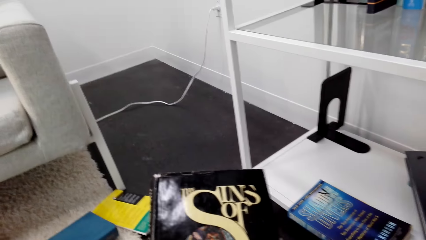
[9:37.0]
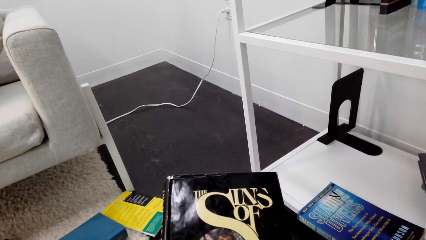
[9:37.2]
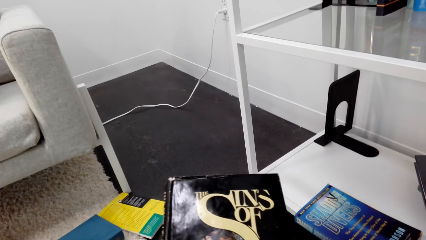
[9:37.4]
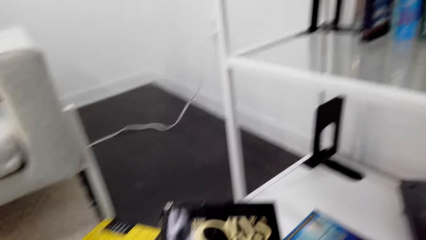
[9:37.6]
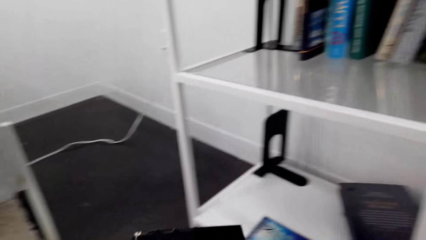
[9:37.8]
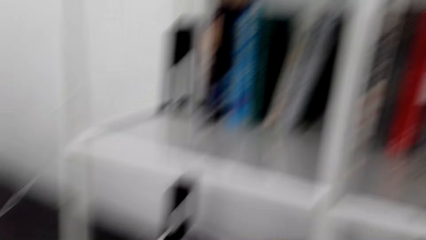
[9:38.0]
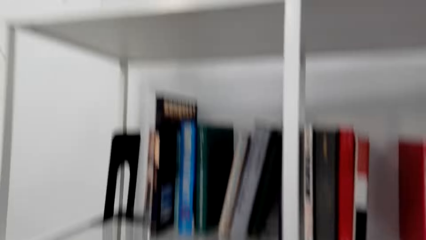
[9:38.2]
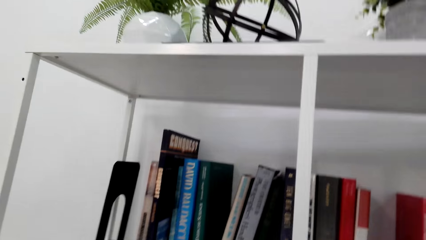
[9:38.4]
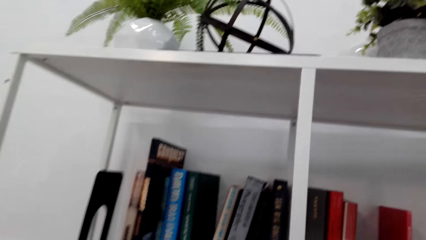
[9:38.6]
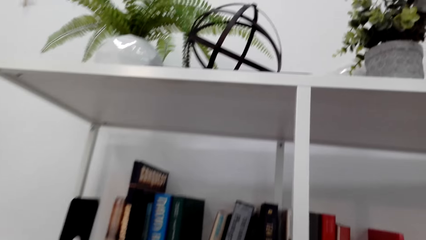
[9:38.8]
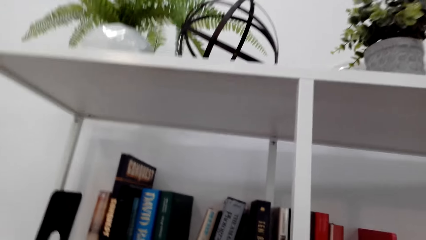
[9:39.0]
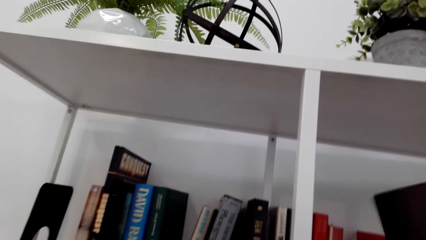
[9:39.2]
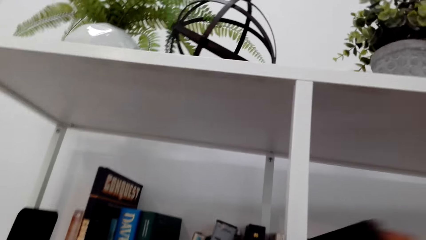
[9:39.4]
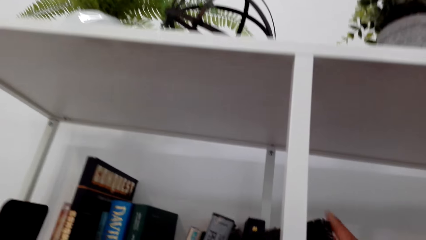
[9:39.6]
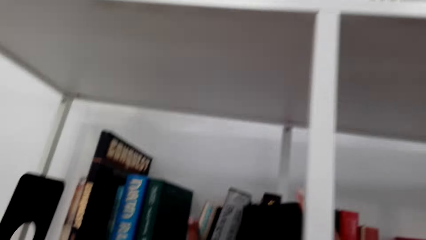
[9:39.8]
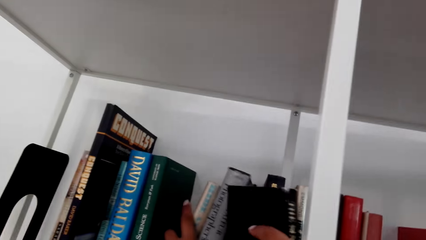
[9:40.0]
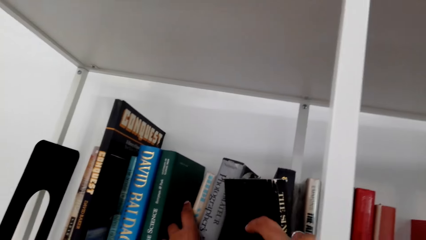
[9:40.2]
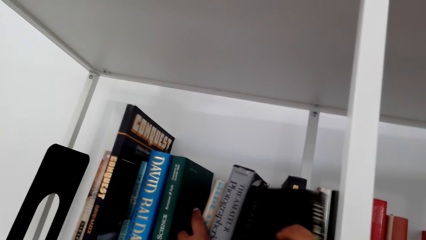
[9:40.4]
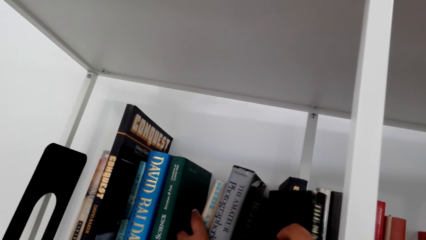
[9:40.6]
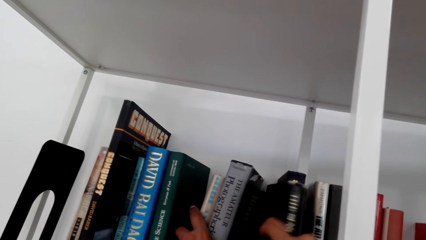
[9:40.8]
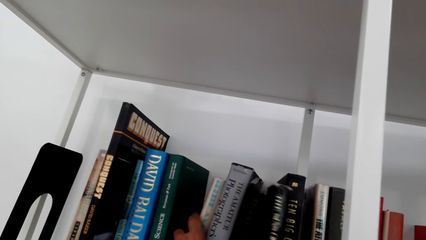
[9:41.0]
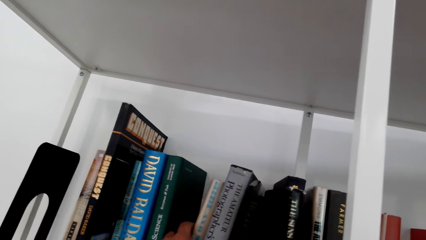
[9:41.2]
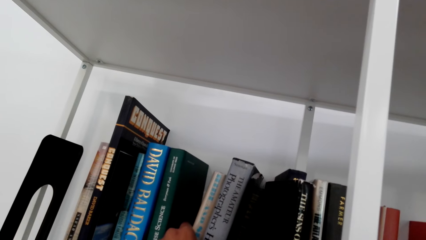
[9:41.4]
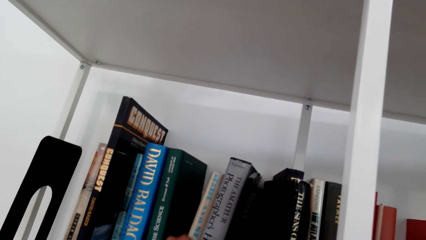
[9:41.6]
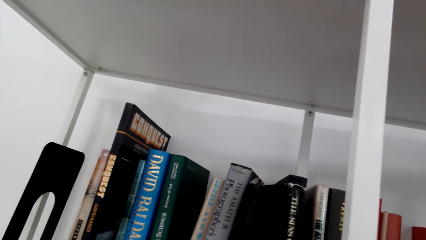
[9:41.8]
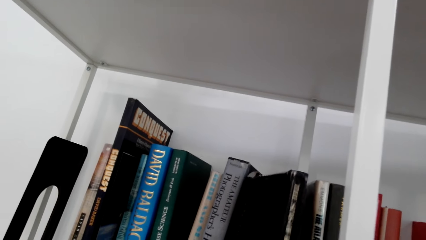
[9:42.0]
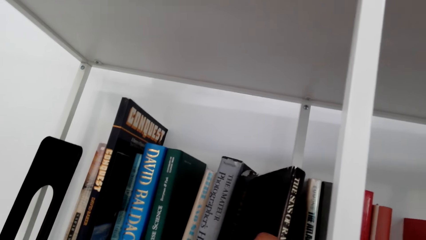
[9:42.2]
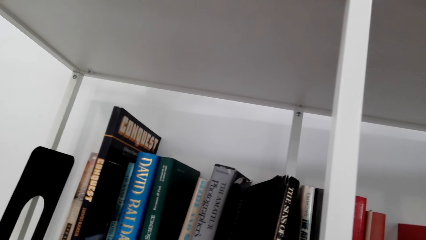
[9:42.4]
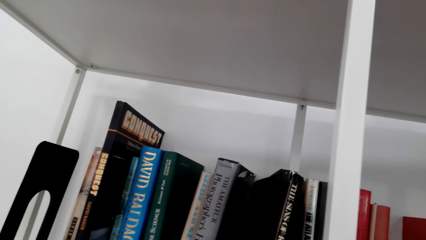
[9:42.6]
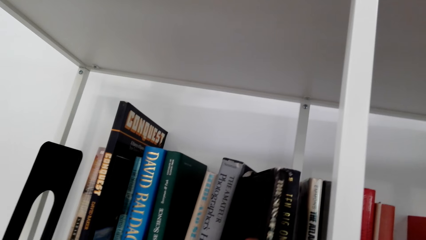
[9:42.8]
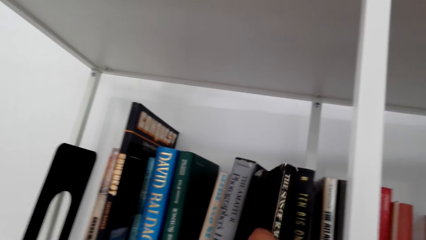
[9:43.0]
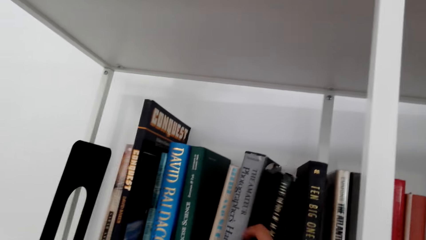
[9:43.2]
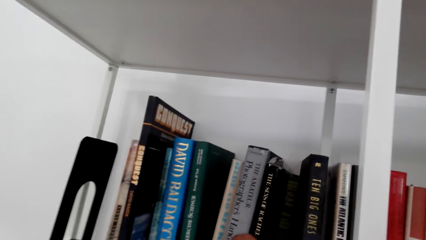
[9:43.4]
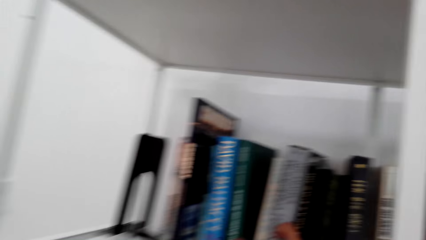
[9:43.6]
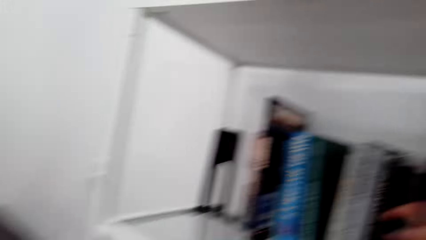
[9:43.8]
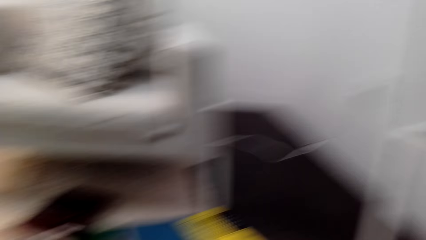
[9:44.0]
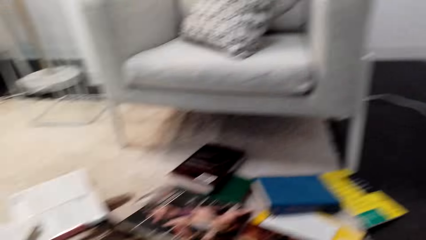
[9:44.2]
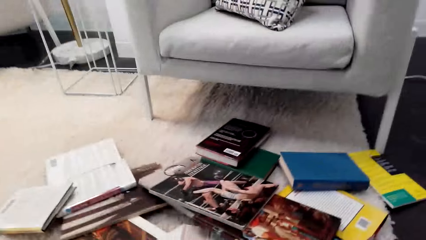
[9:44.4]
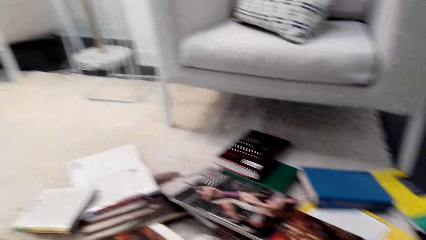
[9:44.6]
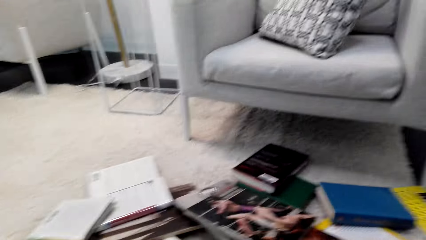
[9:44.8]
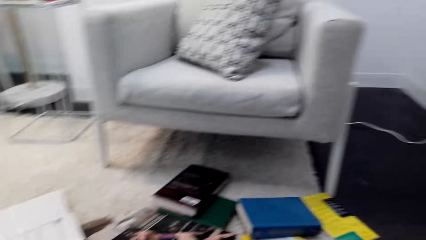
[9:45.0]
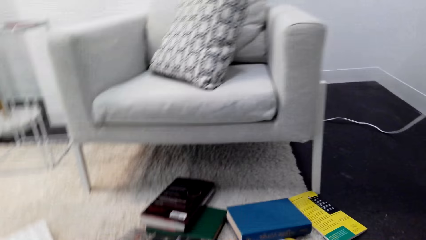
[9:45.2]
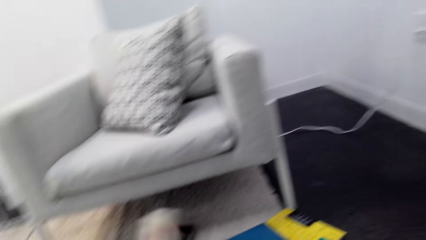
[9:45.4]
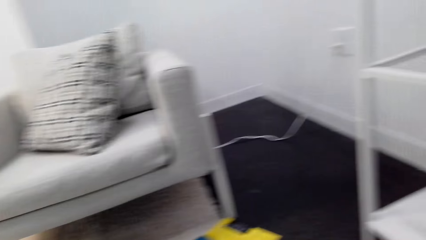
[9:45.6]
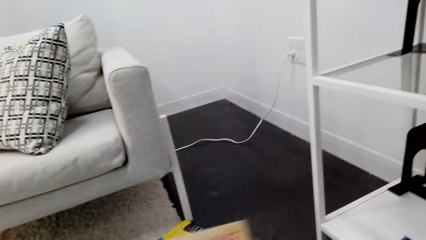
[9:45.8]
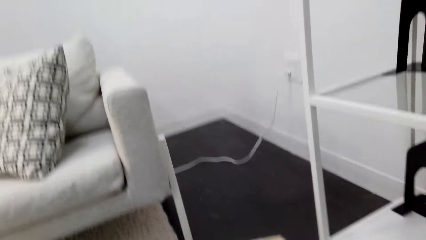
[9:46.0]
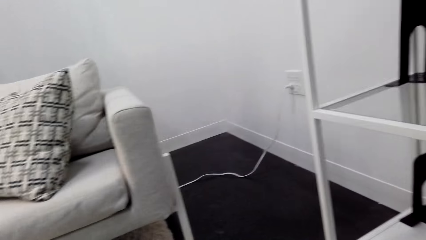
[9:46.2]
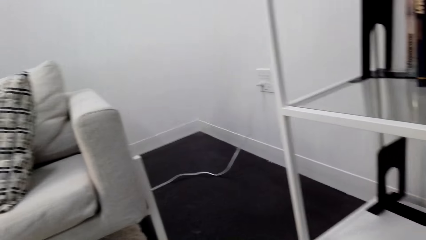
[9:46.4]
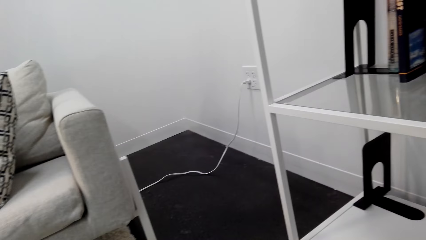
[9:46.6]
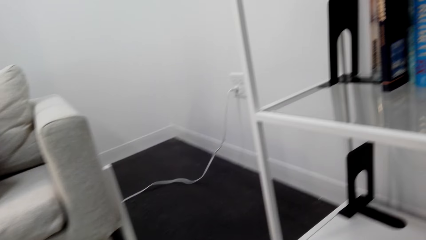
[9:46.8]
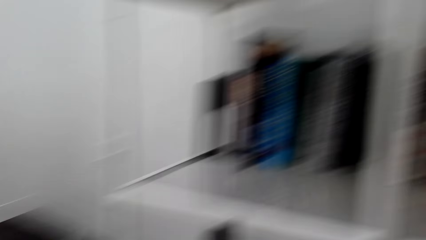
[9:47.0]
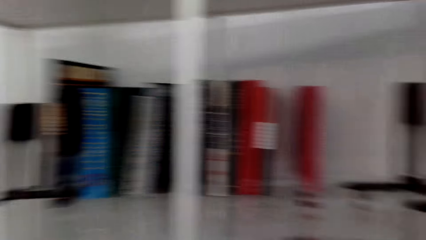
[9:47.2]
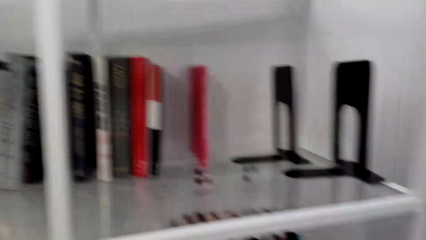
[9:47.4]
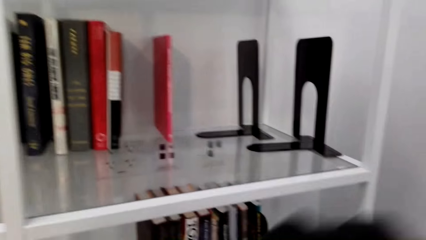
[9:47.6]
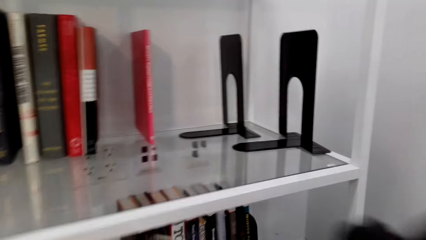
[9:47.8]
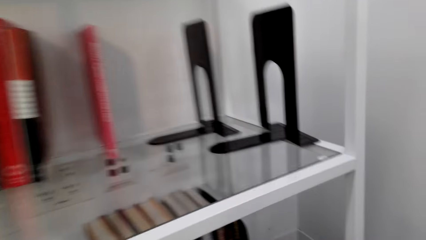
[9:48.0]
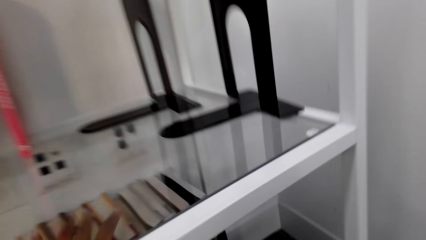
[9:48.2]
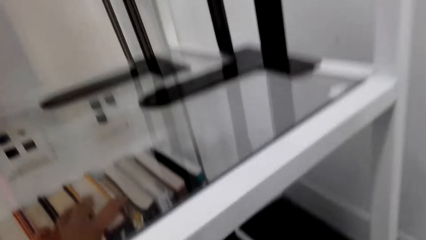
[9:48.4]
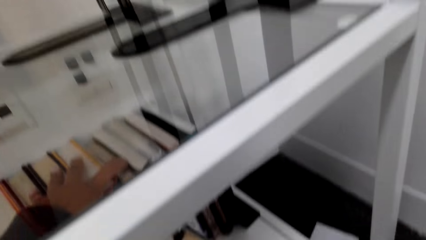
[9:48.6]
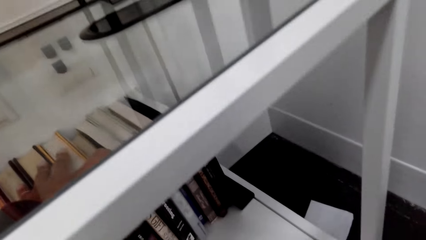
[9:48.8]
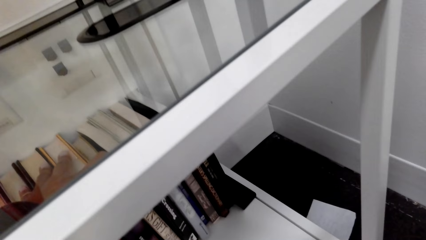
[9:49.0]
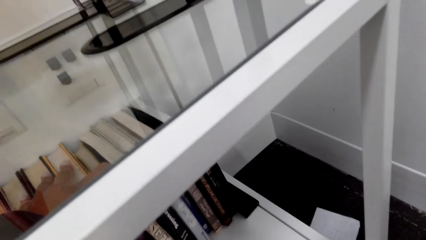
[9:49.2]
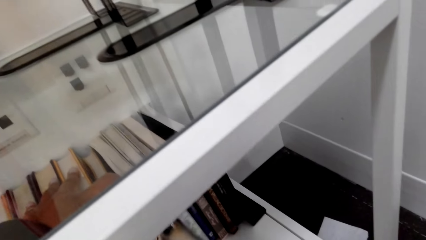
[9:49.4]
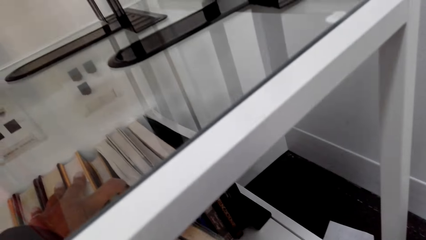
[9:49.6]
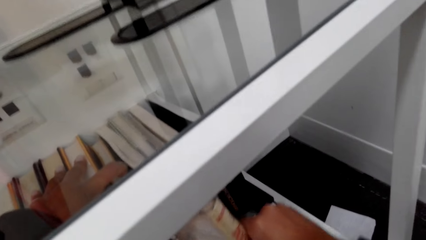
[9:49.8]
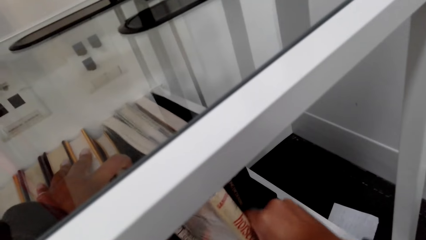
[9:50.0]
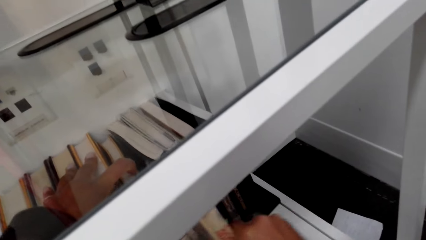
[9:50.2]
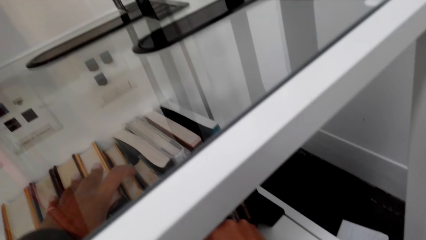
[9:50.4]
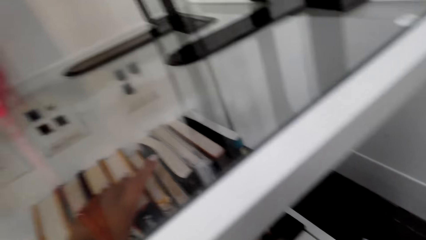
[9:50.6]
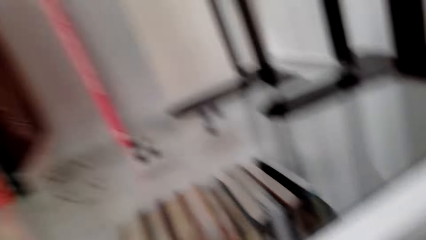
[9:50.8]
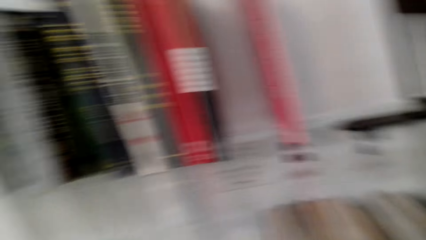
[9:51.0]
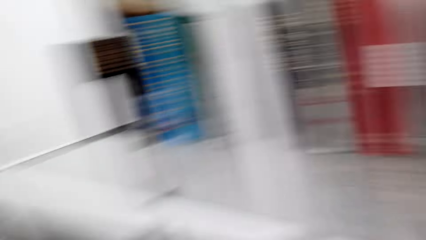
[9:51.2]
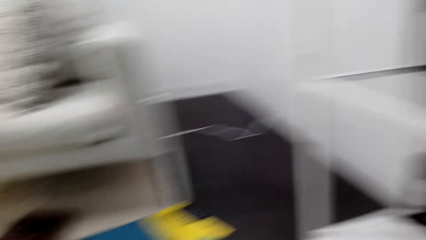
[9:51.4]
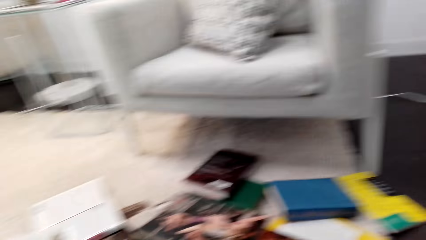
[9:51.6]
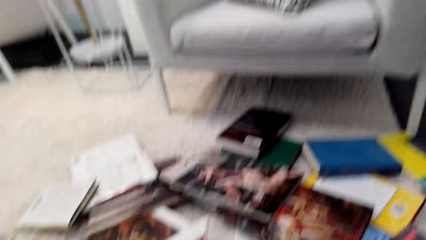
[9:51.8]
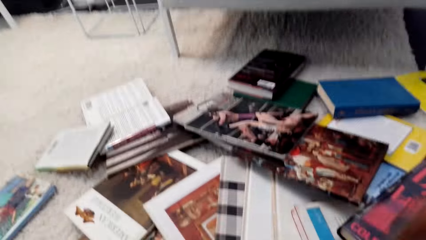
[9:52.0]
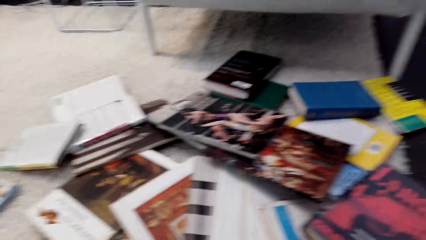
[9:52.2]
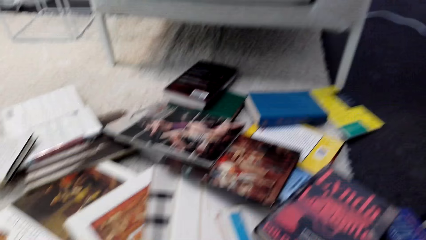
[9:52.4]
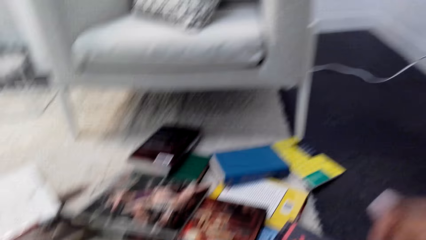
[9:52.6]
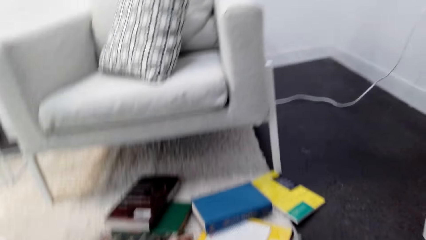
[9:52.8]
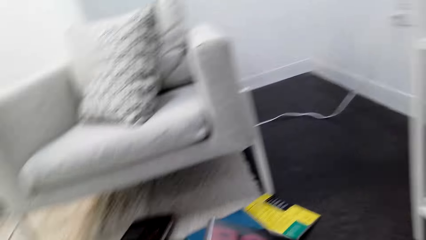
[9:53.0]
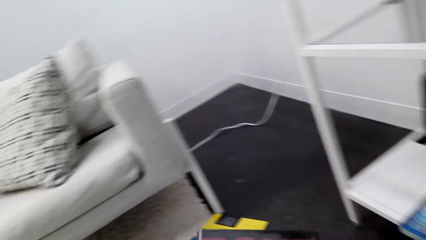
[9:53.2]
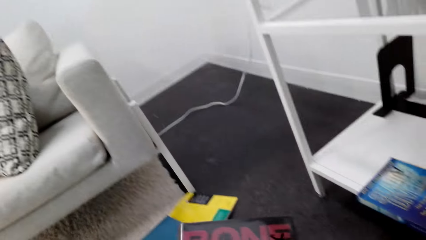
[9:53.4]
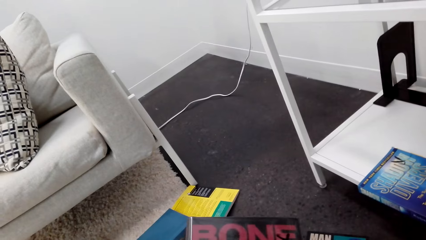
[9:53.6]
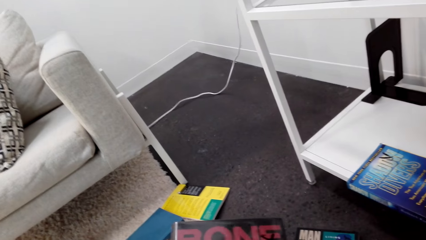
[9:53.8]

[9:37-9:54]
The camera wearer looks at the shelf. They flip through the book. They put the book on the shelf. They look left. They place the book on the shelf. They turn around.
